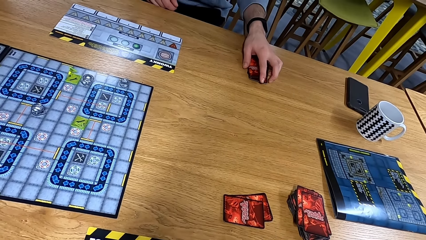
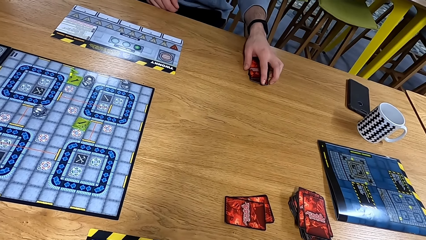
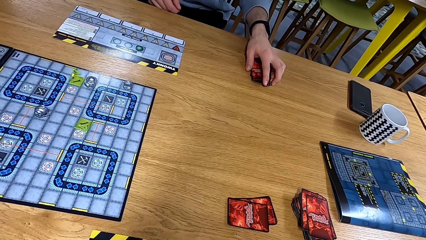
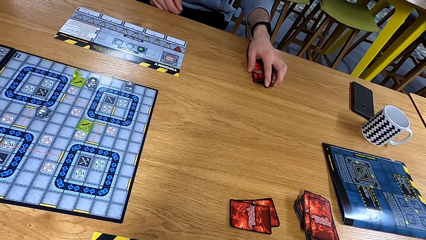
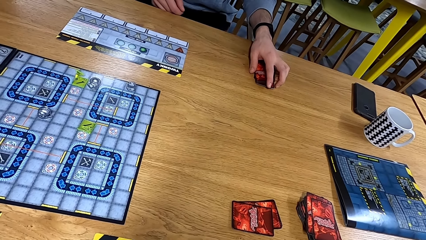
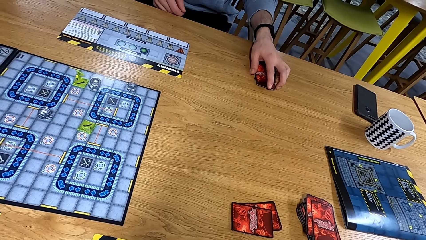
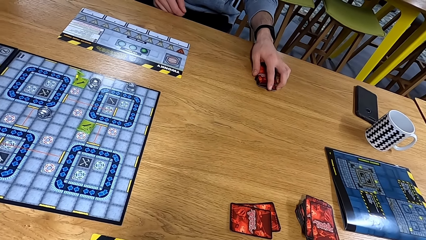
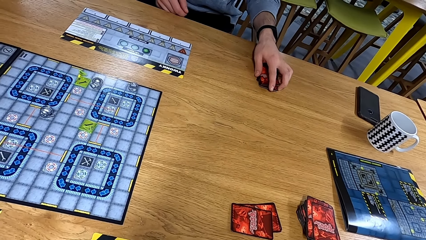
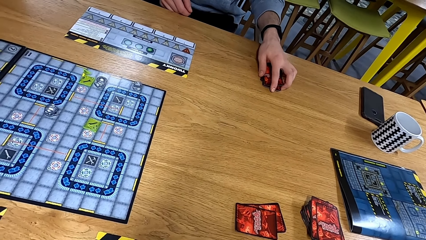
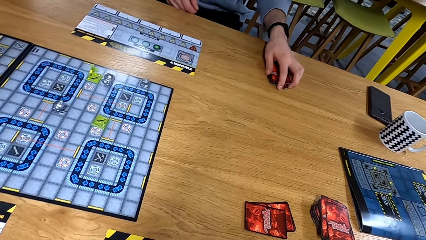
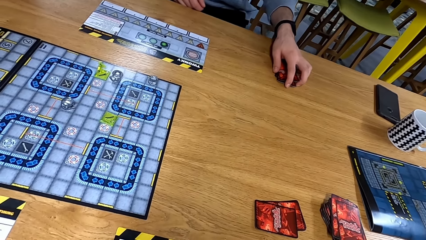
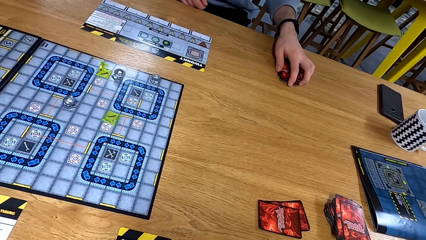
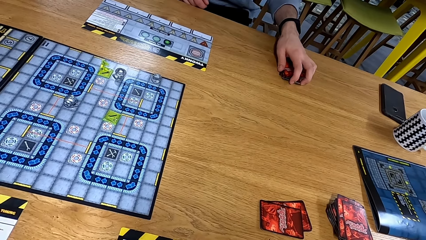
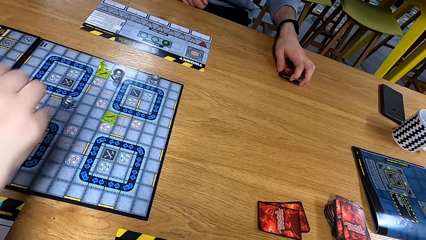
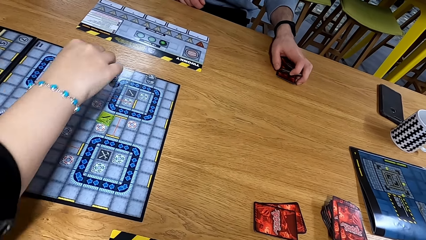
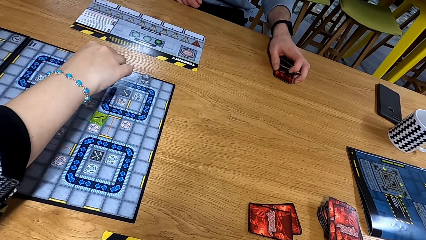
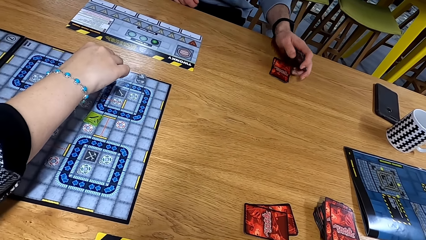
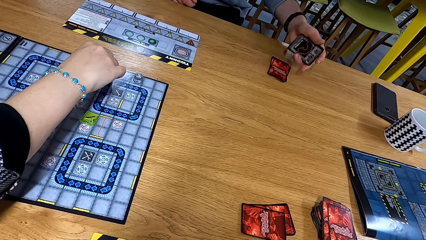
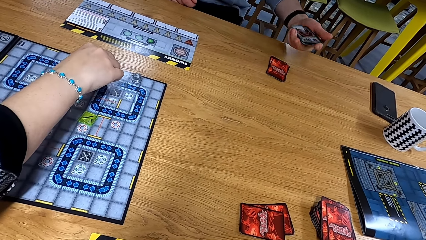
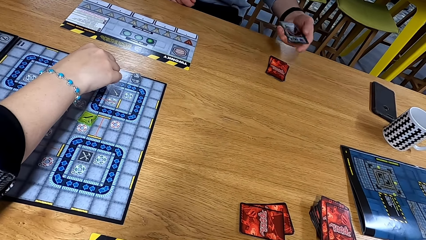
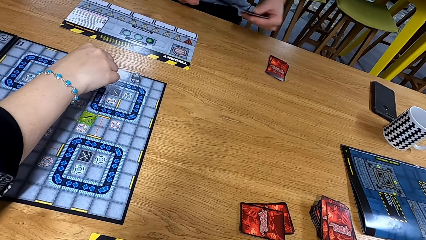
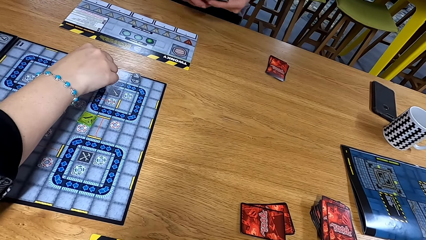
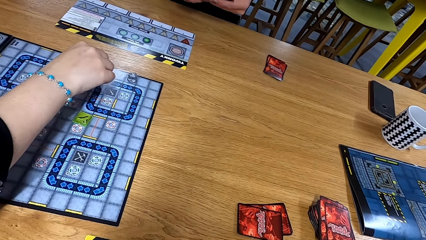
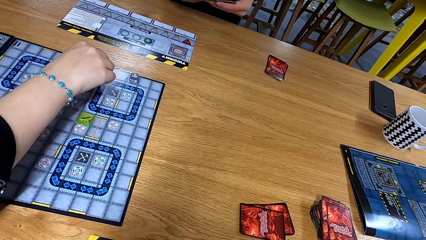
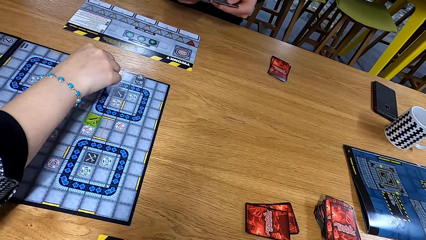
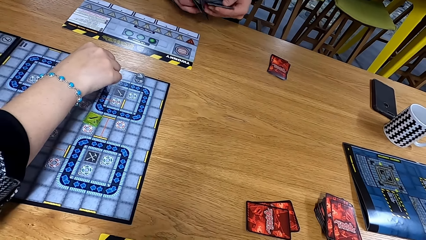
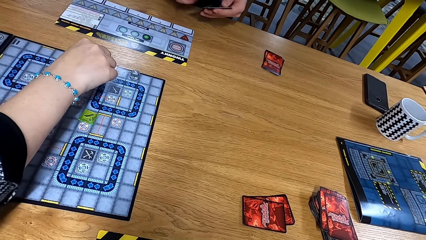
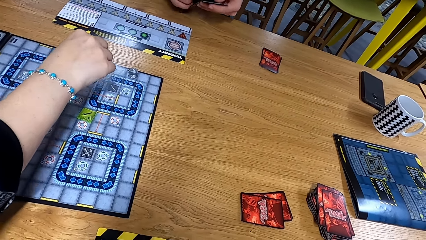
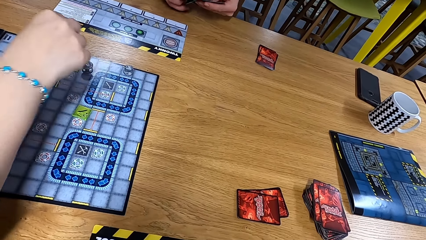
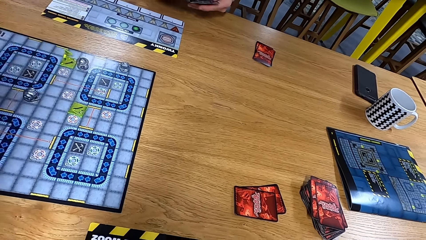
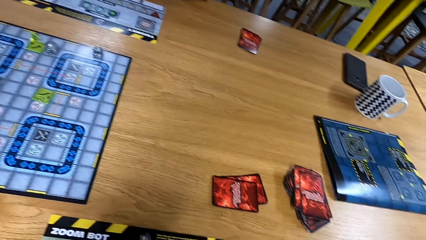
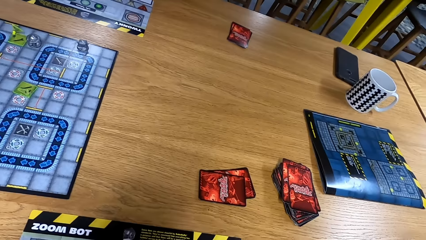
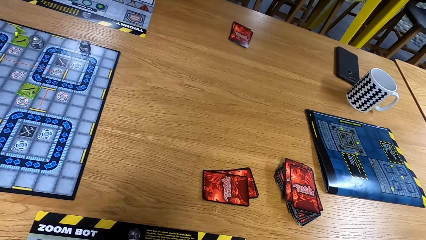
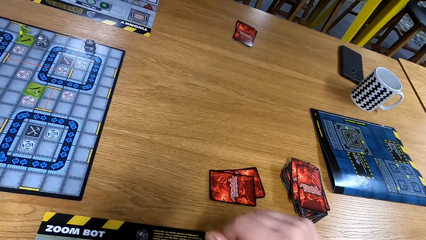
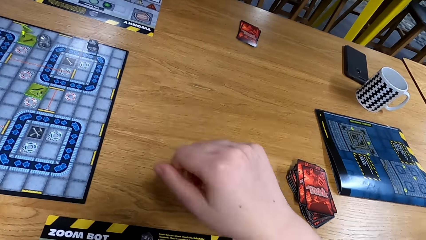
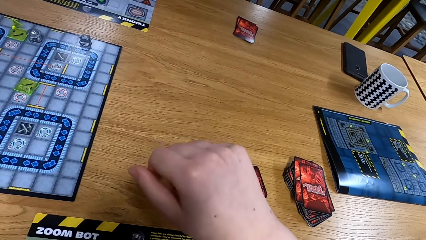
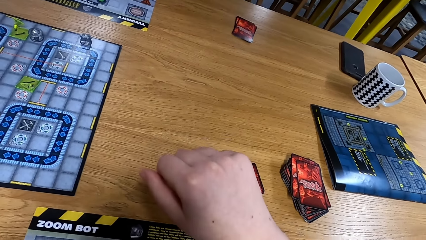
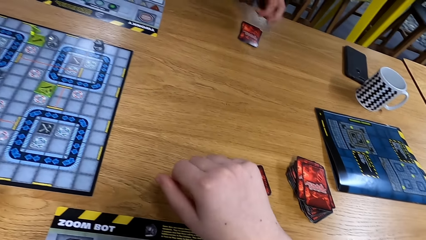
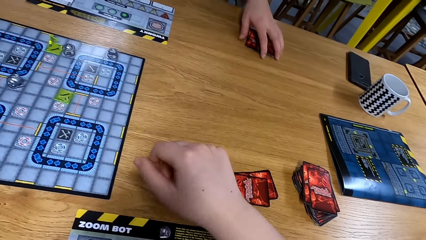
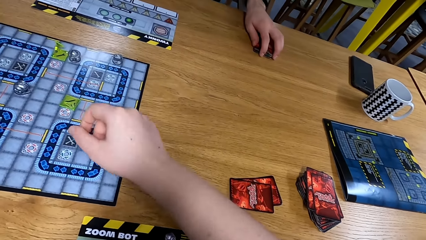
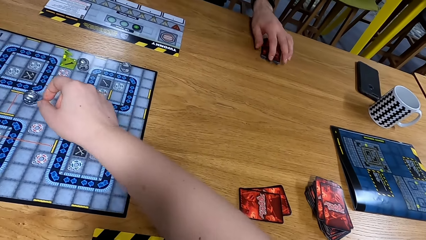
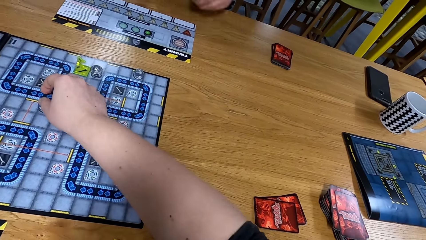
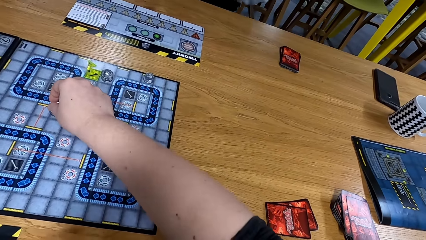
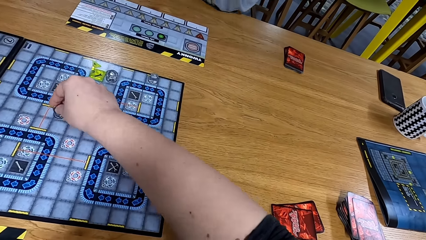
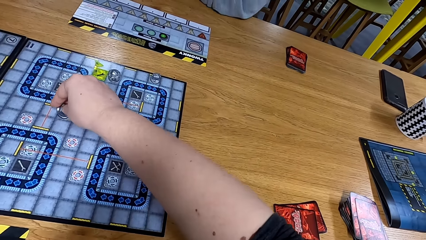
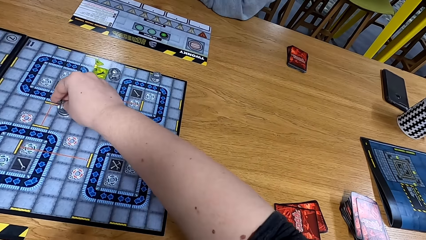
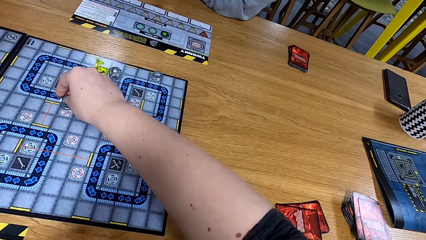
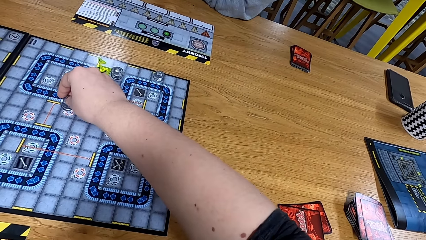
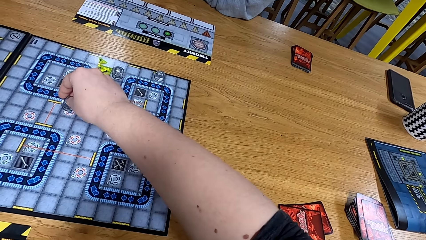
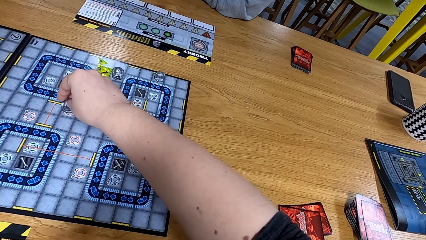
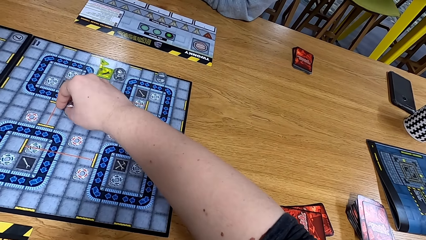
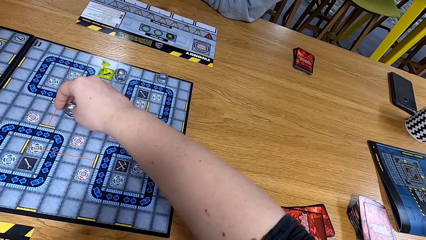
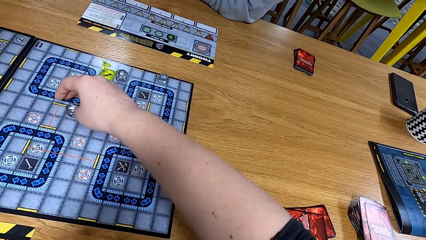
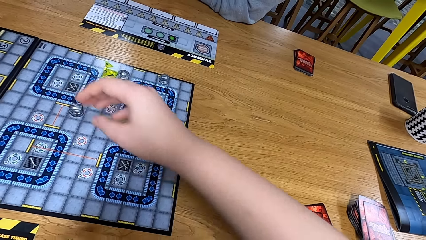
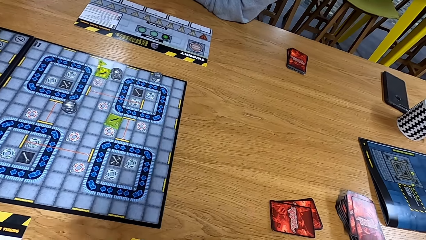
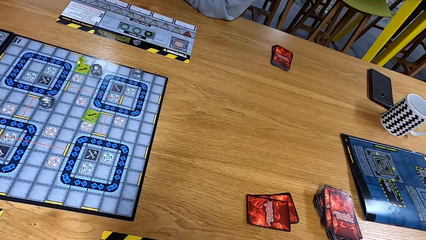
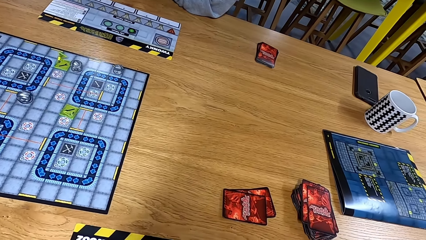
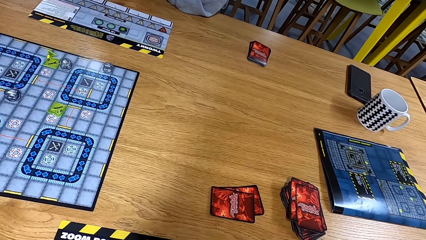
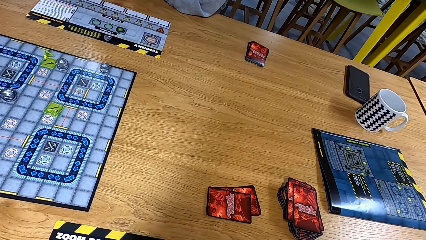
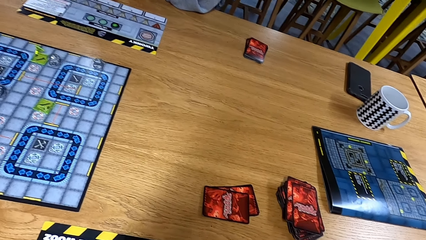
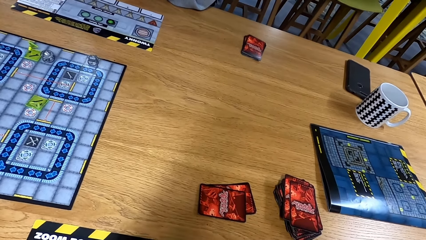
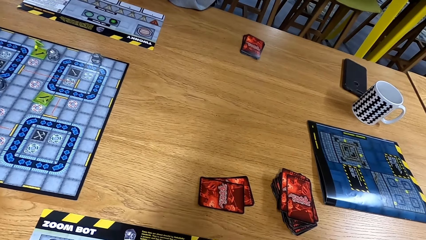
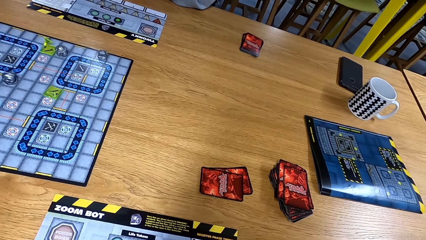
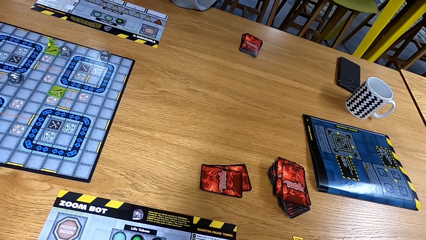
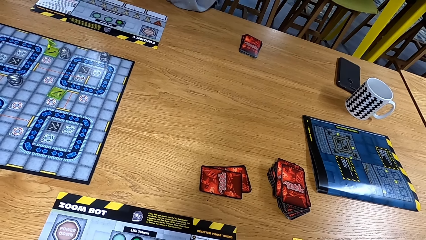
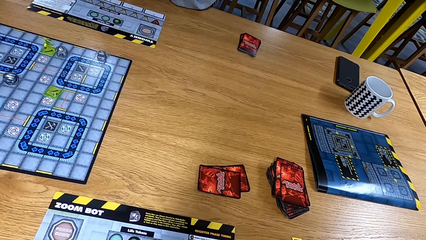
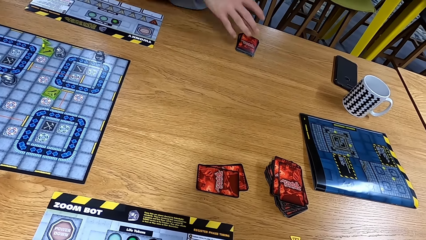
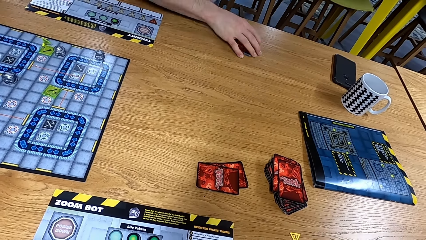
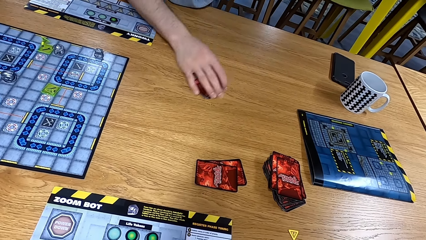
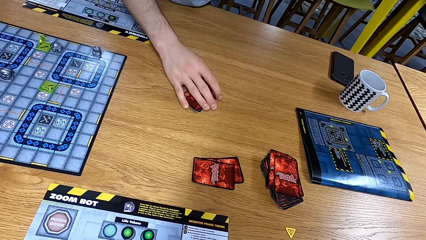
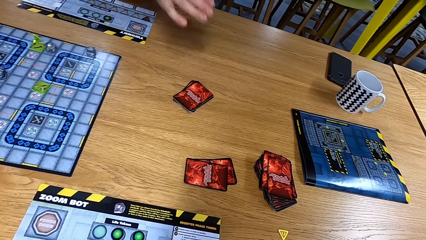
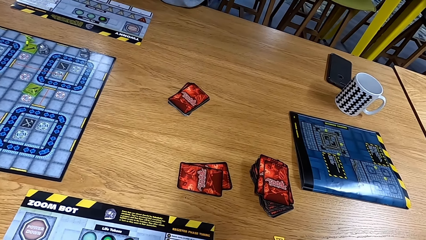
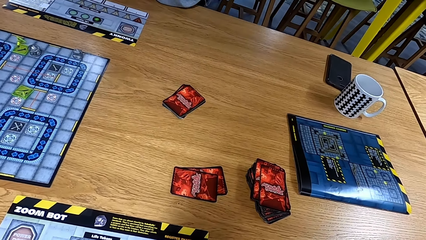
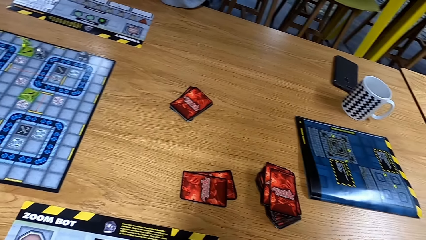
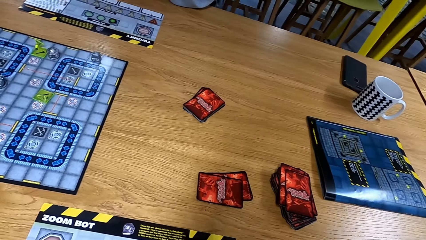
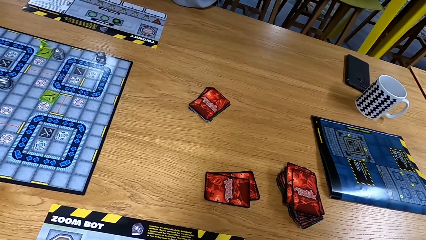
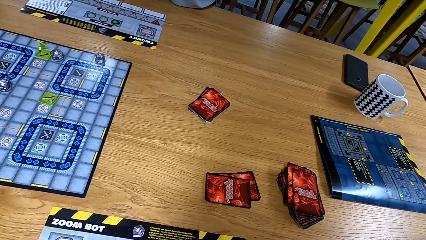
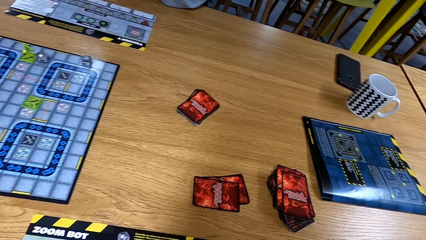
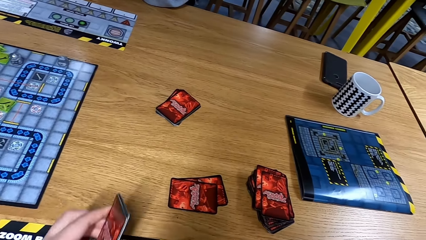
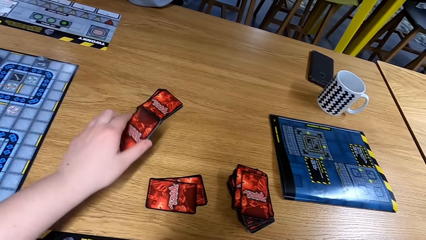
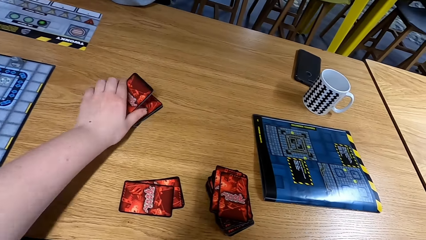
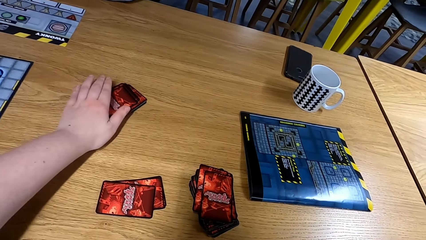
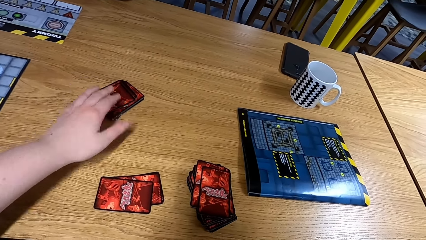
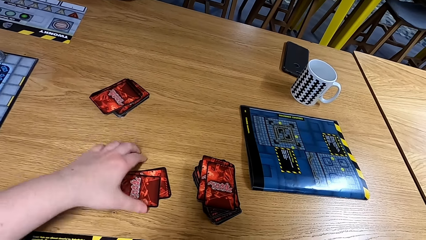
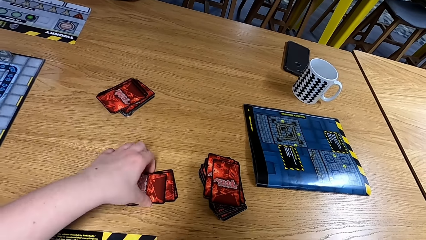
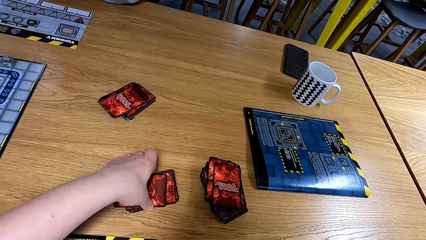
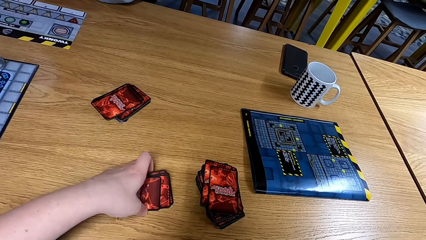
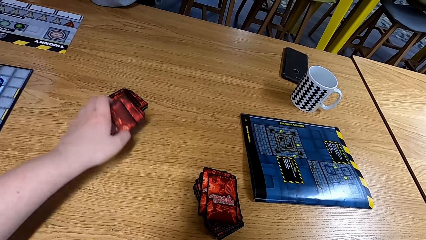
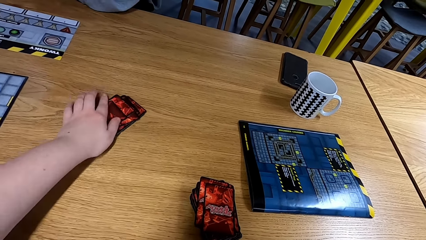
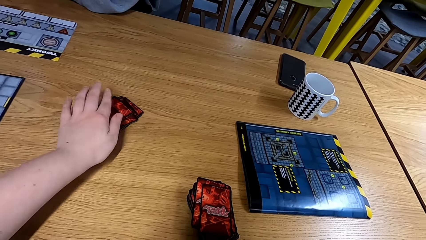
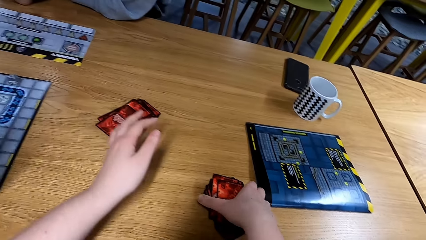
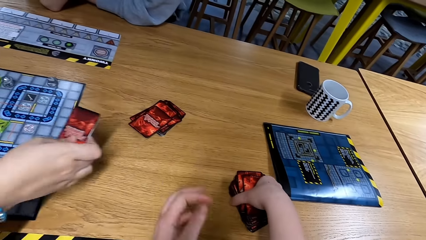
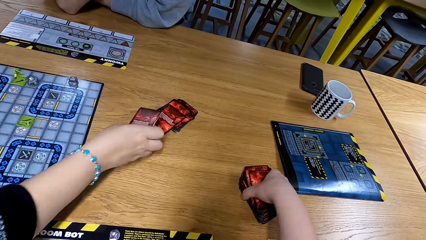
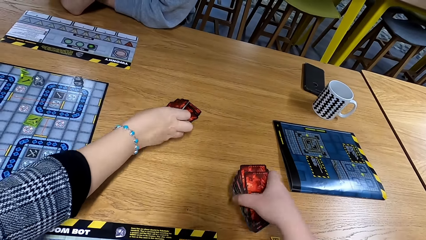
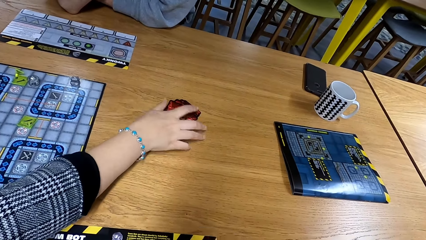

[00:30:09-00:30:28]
A man moves dice. Another man picks up the cards and arranges the cards. The camera wearer moves a dice. The other man moves the cards. A person takes the card. The camera wearer puts the cards down, picks up the cards, and puts the cards down. The first man puts the cards down.
